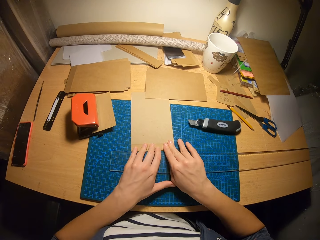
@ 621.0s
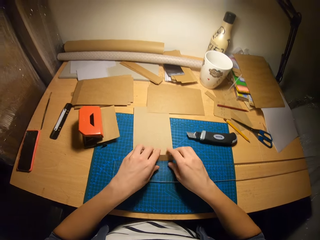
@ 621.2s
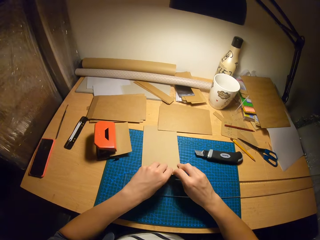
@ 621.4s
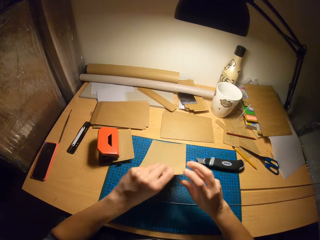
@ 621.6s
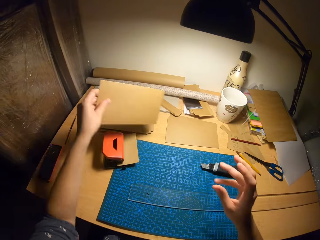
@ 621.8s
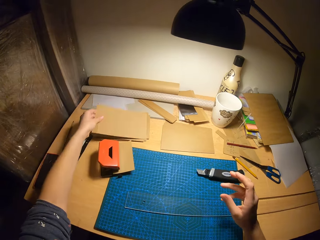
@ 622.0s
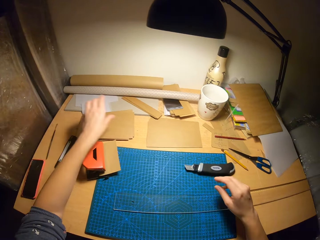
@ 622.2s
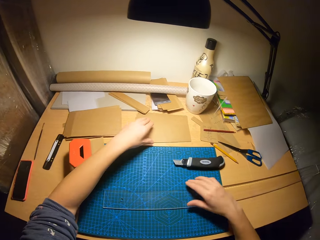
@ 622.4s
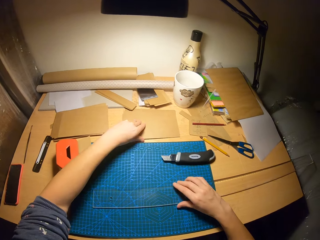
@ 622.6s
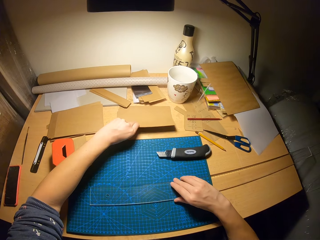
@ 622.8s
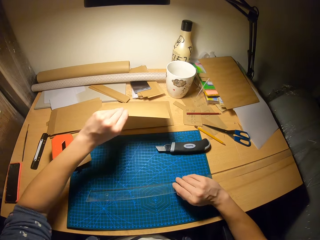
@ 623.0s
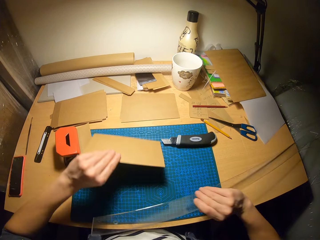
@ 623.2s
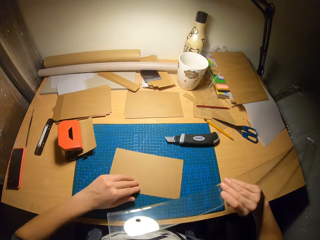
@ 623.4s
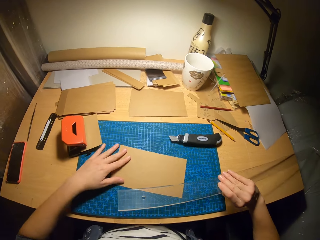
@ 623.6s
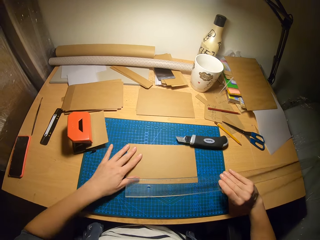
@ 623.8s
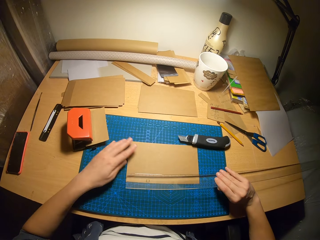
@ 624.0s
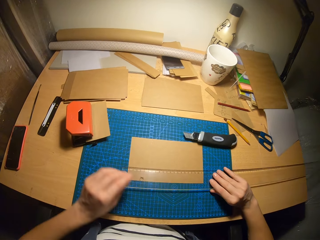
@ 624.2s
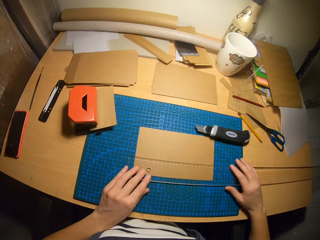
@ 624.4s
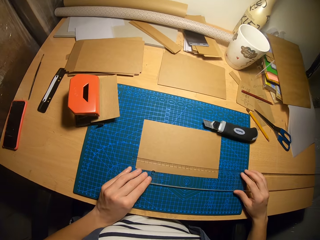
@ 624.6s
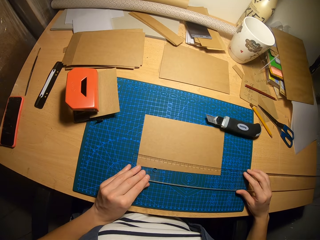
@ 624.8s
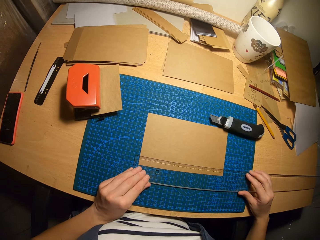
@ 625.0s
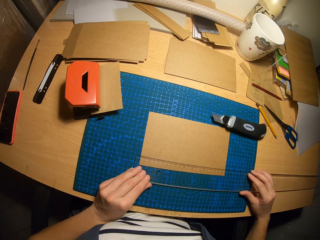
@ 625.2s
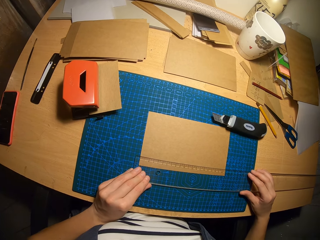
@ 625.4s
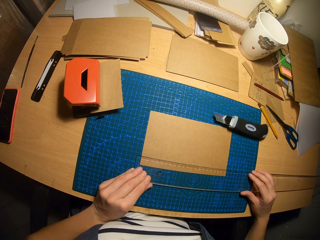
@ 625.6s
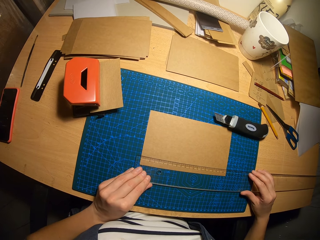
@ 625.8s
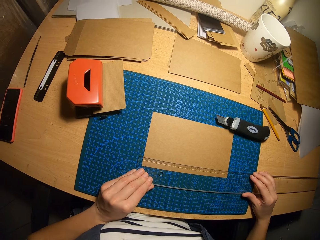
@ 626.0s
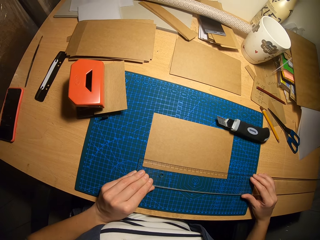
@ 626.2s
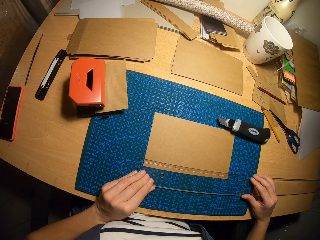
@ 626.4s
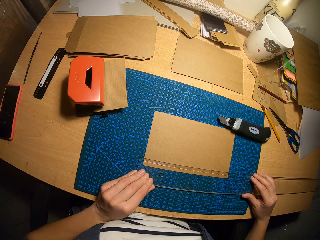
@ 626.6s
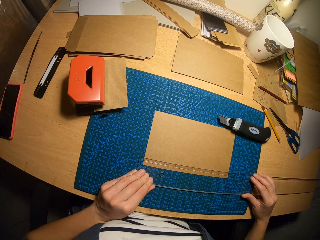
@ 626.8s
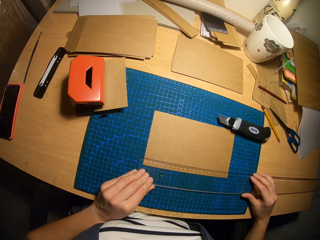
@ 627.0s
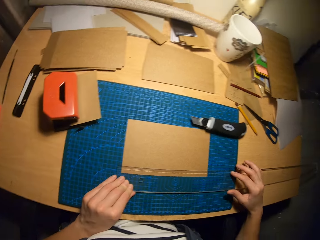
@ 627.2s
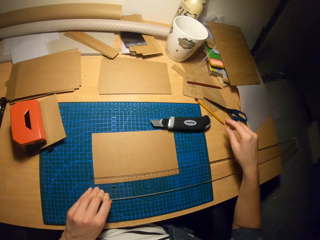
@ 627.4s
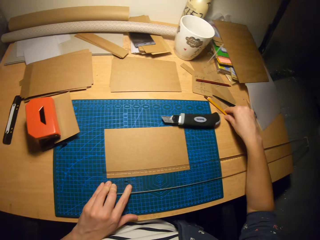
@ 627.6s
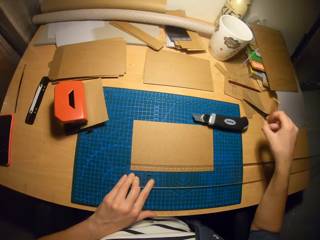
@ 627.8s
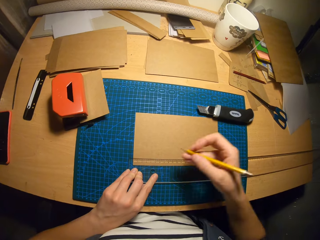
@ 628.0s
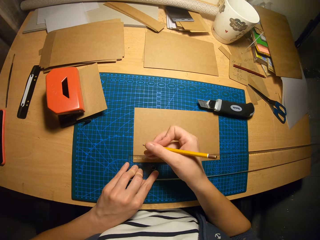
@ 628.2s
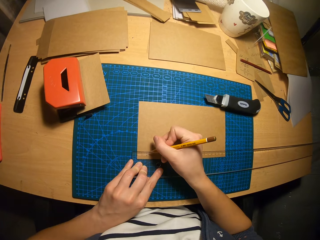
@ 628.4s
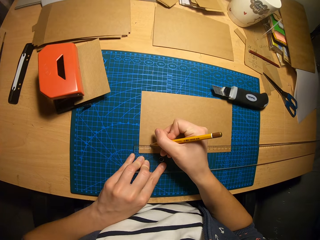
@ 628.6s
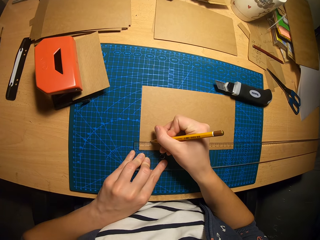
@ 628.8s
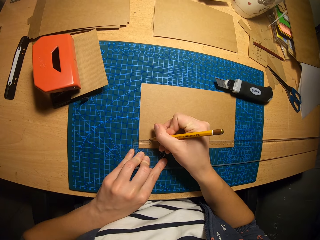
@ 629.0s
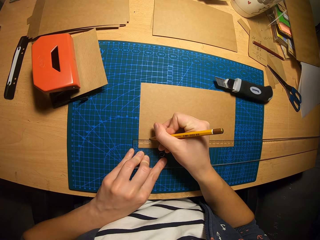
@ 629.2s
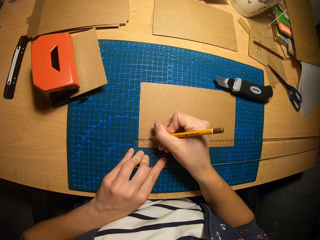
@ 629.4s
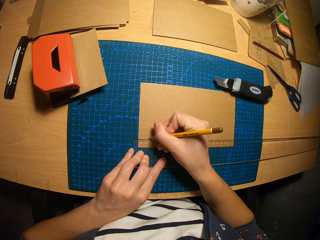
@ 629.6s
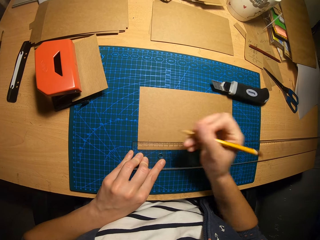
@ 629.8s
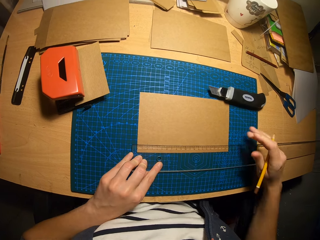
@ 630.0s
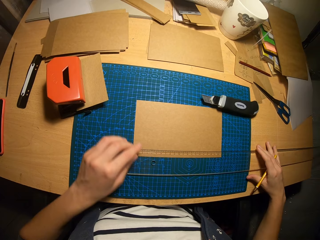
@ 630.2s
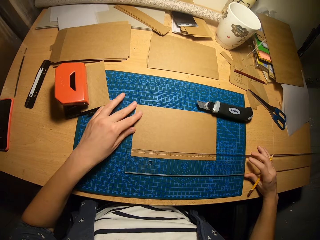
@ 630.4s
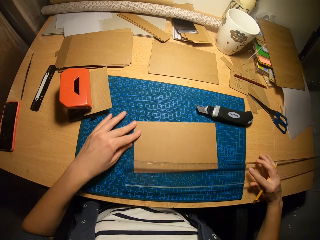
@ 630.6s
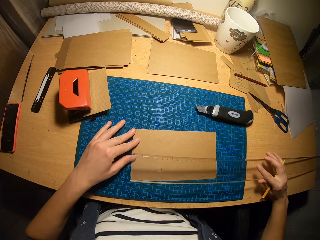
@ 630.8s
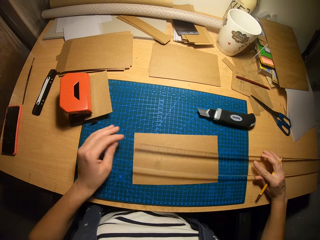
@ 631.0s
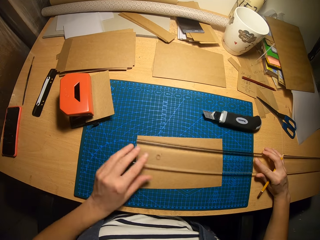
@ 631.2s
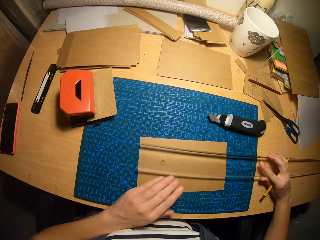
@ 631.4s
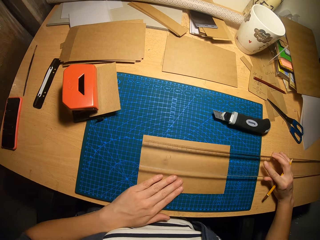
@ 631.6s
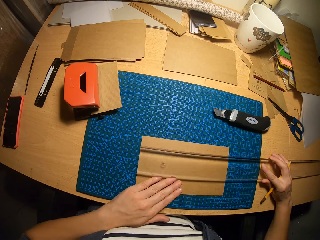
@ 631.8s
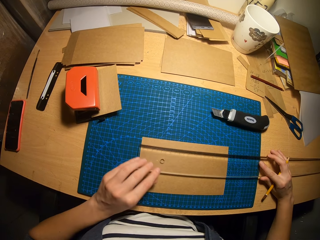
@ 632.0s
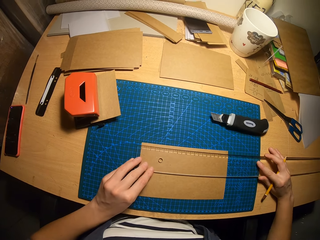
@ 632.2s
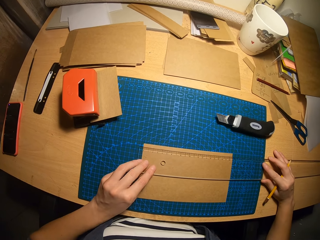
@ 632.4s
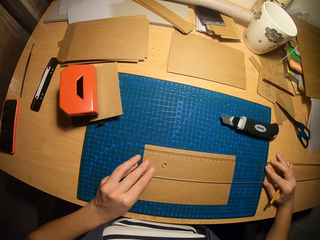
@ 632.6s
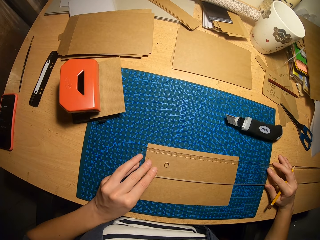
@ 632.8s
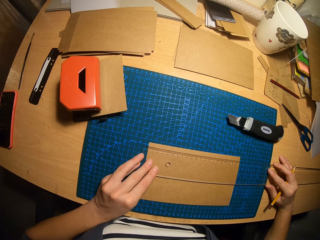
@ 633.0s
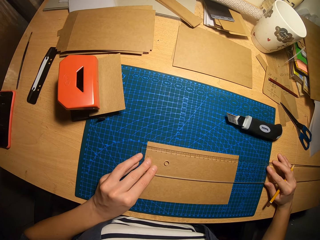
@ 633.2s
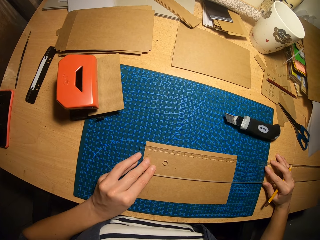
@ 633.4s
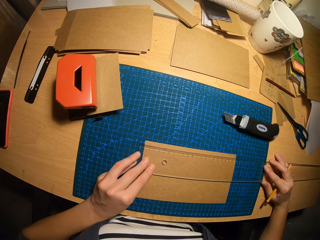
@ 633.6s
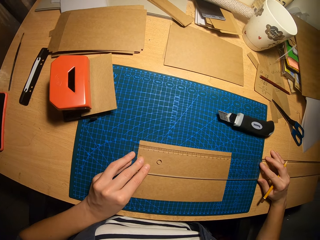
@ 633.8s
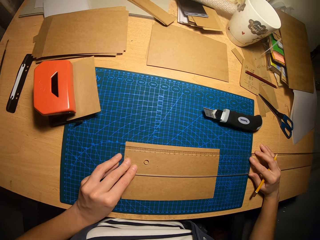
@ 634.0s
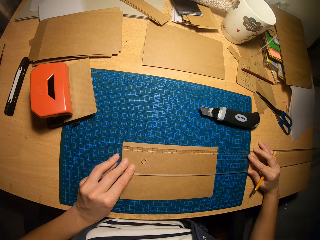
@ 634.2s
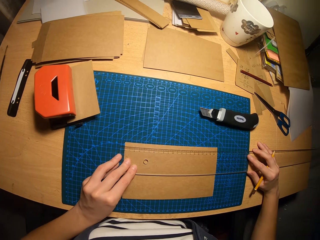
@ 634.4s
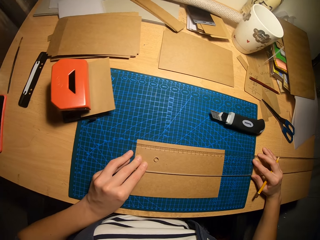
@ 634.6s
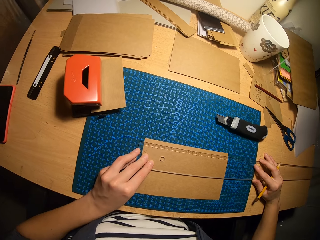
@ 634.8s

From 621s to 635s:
The camera wearer picks up the carton paper from the table. He drops the carton paper on a pile of carton papers. He picks up the ruler from the table with his right hand. He picks up a carton paper from the pile of carton papers with his left hand. He drops the carton paper on the table. He adjusts the carton paper on the table. He places the ruler over the carton paper. He adjusts the ruler on the carton paper. He picks up the pencil from the table with his right hand. He marks a point on the carton paper with the pencil. He picks up the ruler from the carton paper with his right hand. He adjusts the carton paper with his left hand. He moves the carton paper slightly down. He adjusts the carton paper with his left hand again. He adjusts the ruler on the carton paper. He places the ruler over the carton paper.

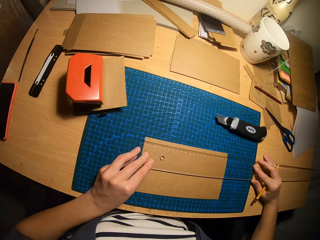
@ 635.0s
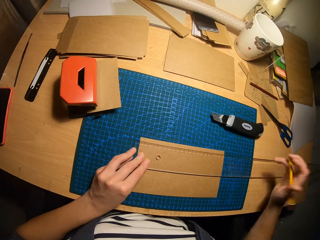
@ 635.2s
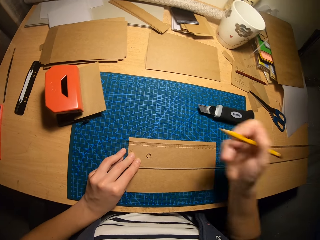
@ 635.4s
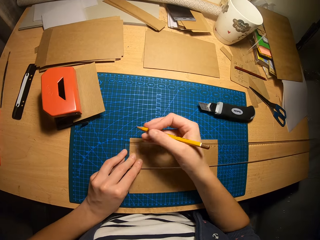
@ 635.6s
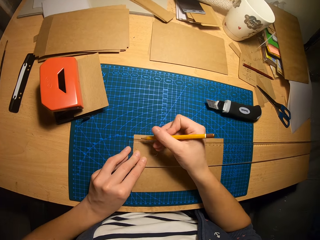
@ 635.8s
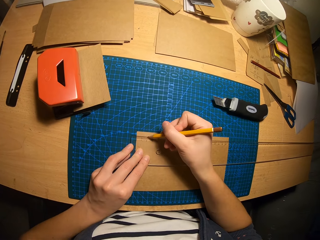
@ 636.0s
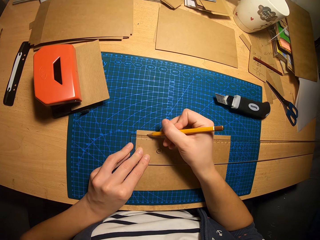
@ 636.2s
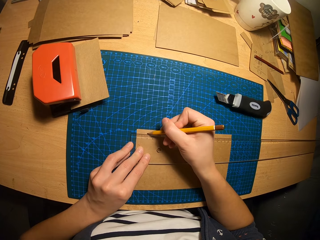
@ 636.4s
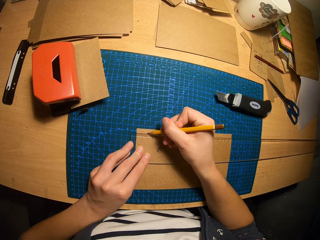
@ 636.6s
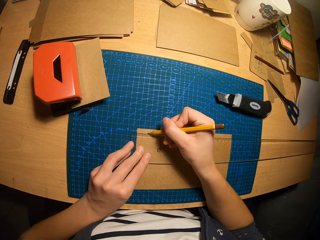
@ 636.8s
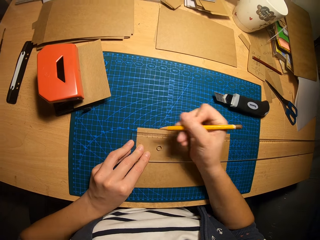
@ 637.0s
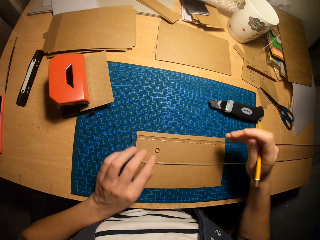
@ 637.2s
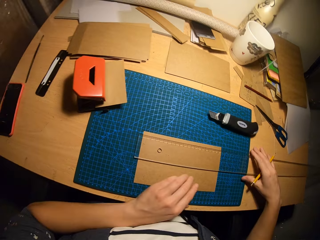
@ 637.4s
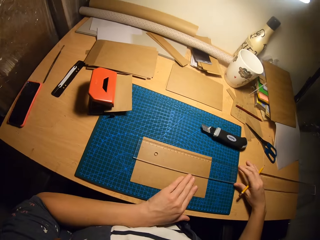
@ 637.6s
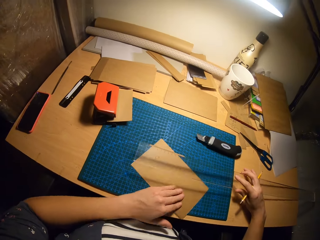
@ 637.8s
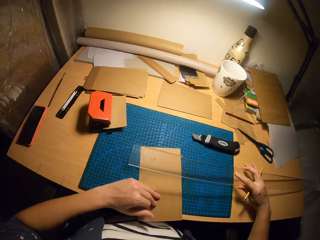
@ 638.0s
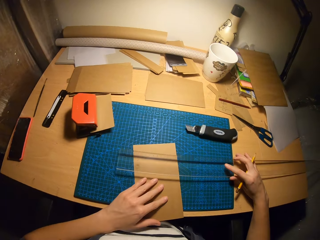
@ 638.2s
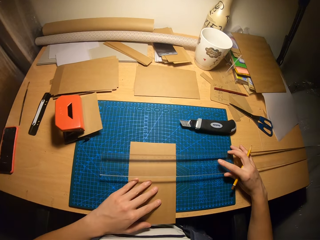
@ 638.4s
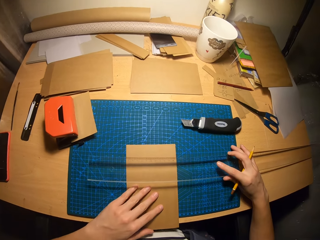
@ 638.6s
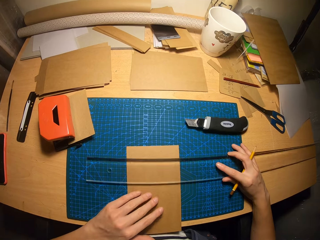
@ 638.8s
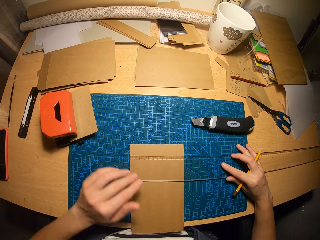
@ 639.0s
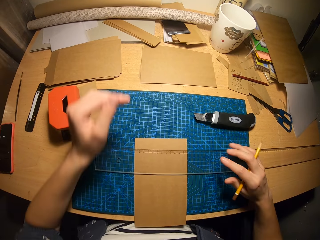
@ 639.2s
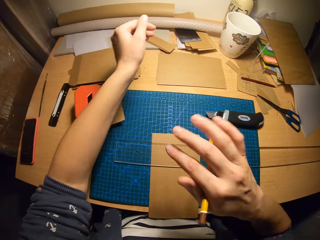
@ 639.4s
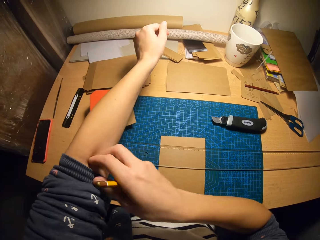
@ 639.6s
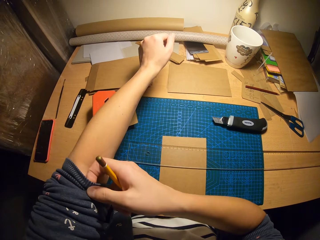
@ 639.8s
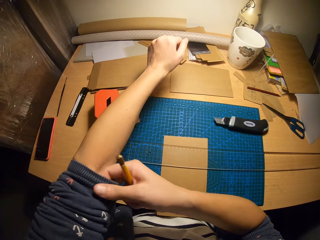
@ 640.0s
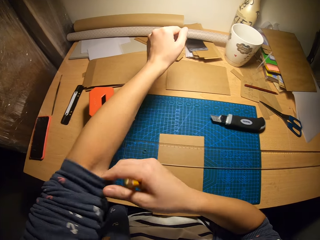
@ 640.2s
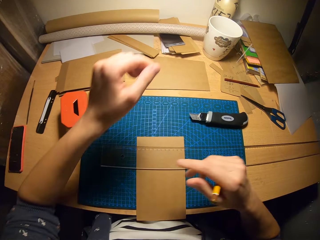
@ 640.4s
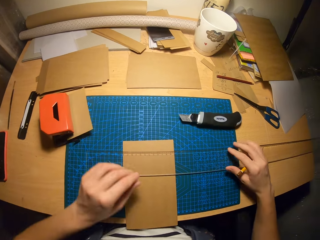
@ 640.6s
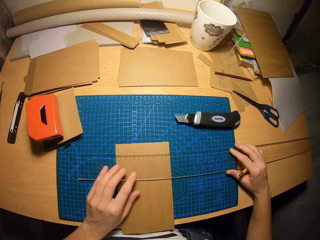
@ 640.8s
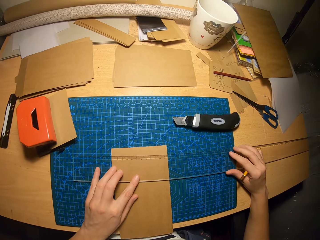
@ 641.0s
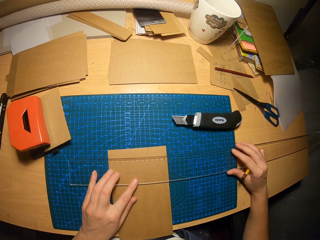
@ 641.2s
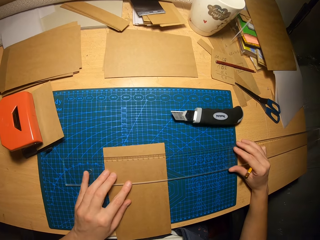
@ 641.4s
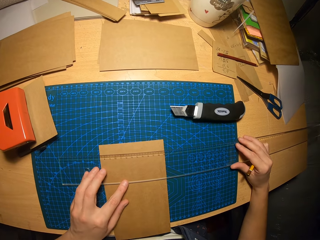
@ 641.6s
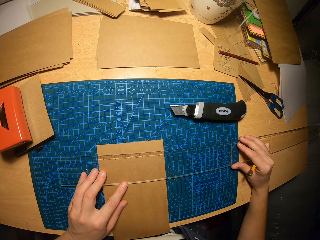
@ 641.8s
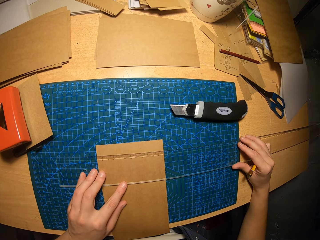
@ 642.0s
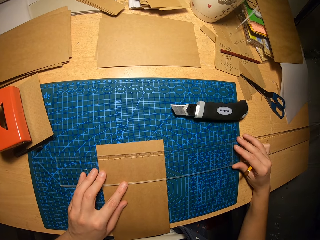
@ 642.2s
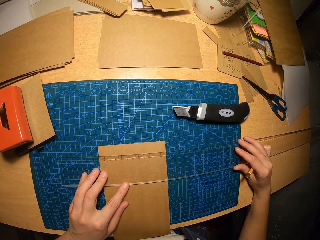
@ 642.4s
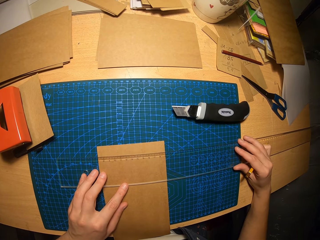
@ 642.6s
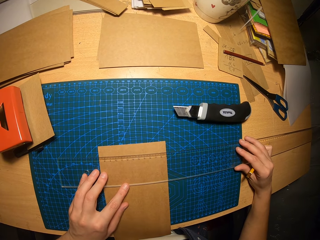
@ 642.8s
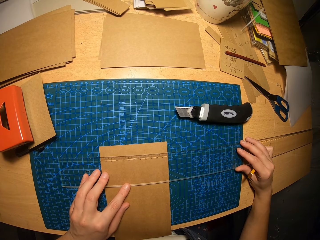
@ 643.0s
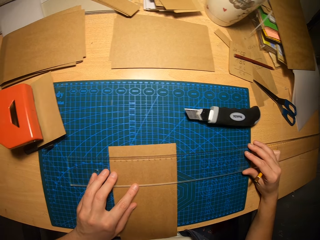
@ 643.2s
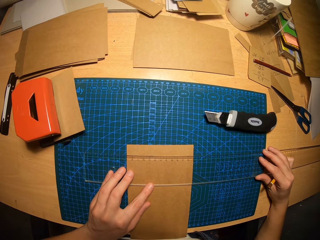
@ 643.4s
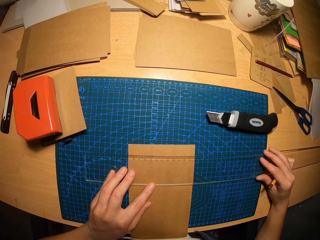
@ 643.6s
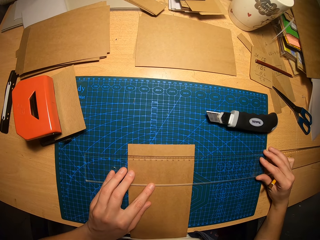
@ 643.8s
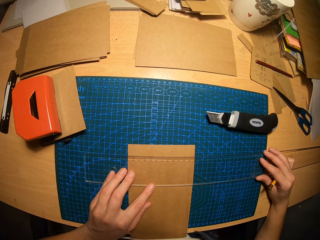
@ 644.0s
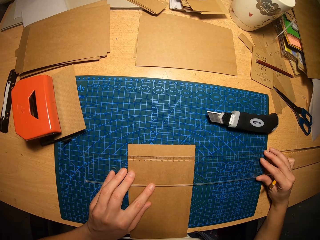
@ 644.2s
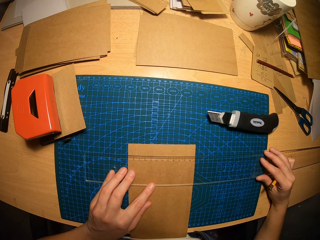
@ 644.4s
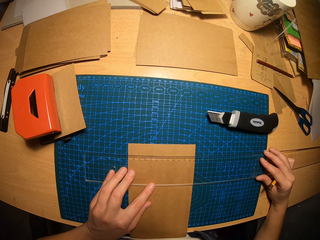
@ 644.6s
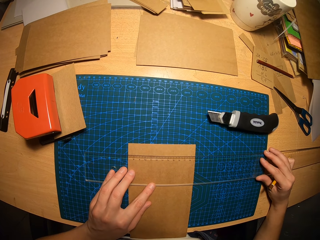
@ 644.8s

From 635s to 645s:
The camera wearer marks a point on the carton paper with the pencil. He picks up the ruler from the carton paper with his right hand. He turns the carton paper on the table with his left hand. He places the ruler over the carton paper. He adjusts the ruler on the carton paper. He adjusts his shirt sleeve. He adjusts the ruler on the carton paper.
